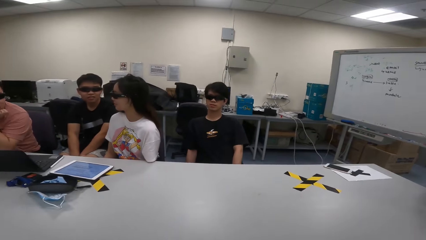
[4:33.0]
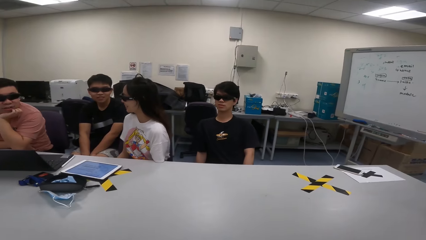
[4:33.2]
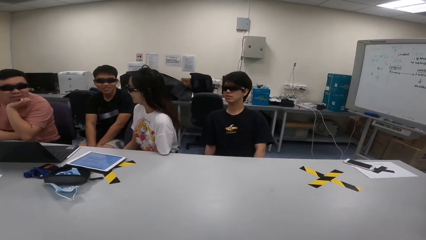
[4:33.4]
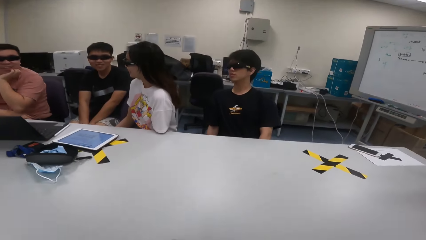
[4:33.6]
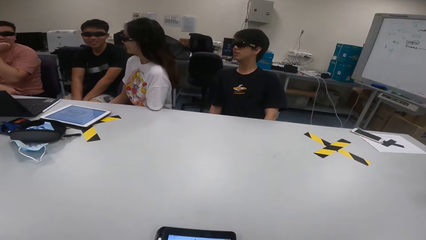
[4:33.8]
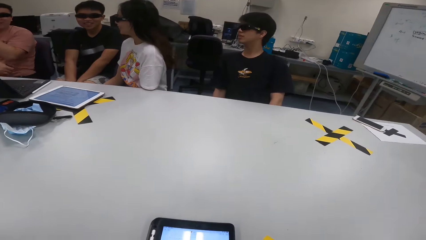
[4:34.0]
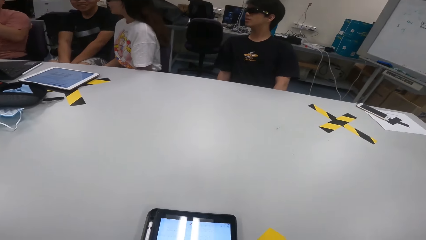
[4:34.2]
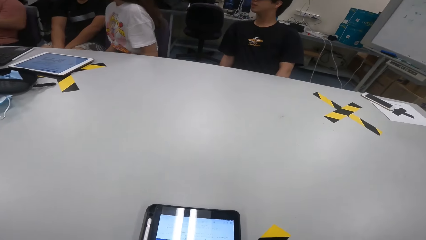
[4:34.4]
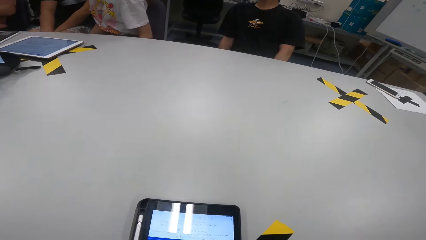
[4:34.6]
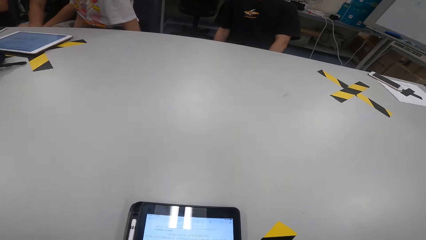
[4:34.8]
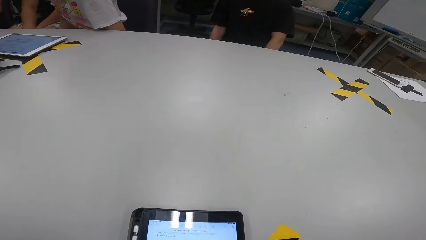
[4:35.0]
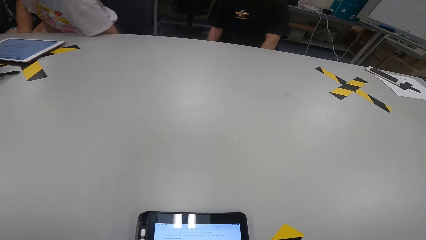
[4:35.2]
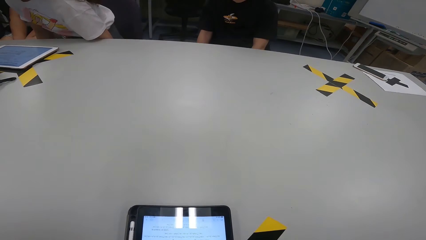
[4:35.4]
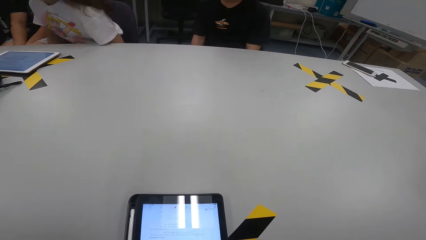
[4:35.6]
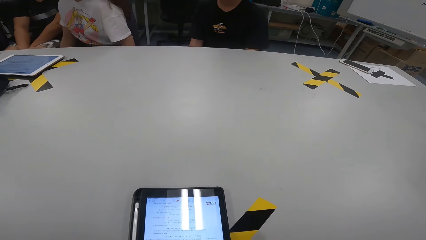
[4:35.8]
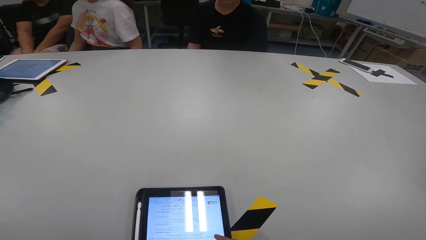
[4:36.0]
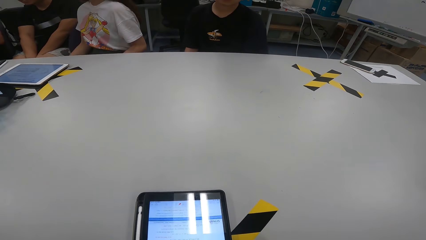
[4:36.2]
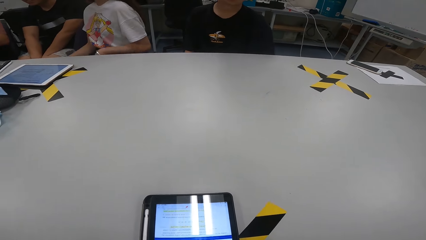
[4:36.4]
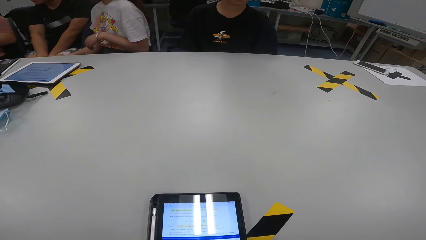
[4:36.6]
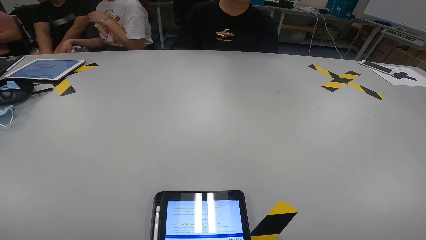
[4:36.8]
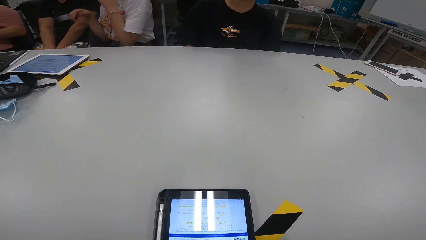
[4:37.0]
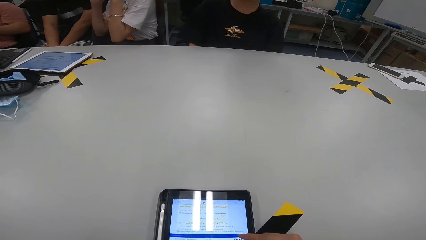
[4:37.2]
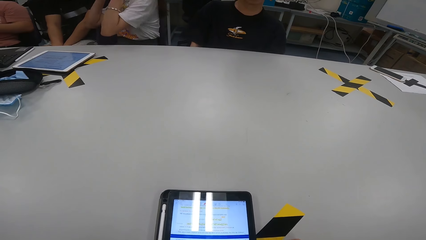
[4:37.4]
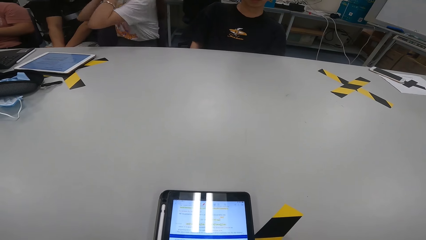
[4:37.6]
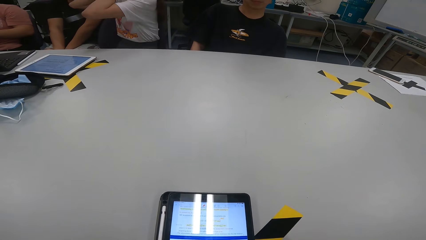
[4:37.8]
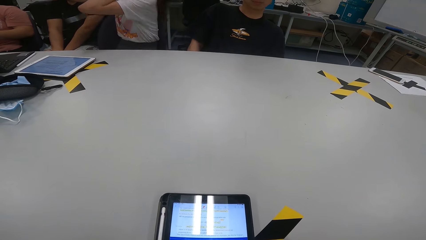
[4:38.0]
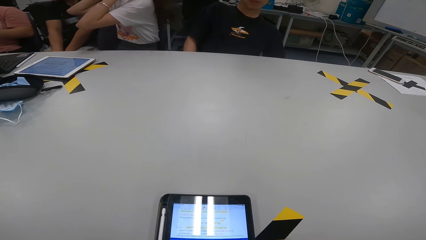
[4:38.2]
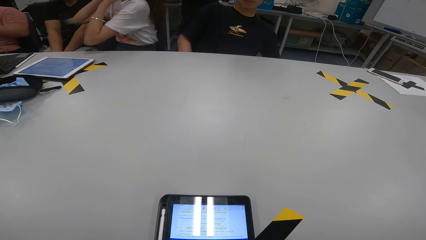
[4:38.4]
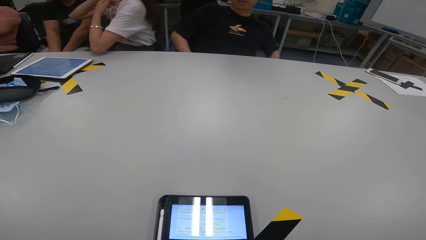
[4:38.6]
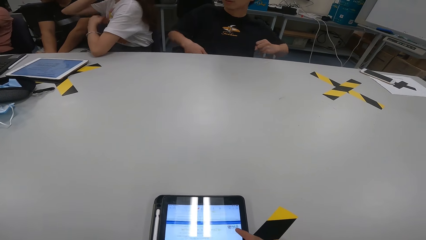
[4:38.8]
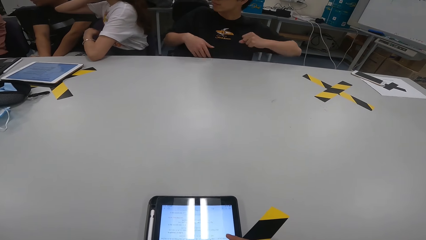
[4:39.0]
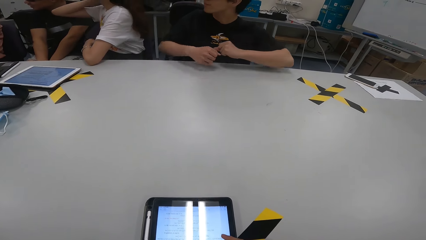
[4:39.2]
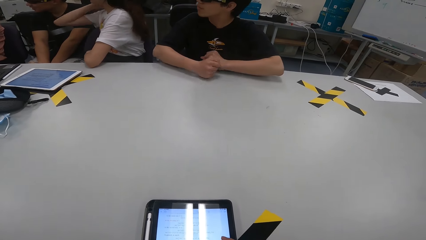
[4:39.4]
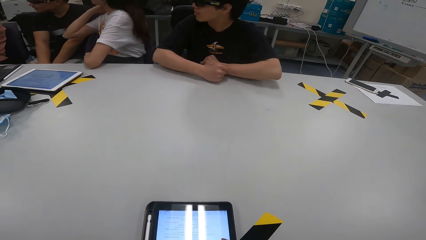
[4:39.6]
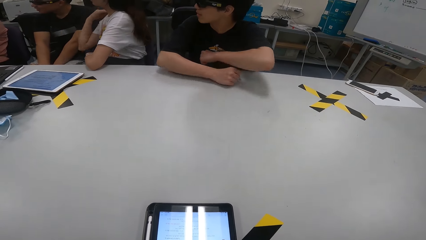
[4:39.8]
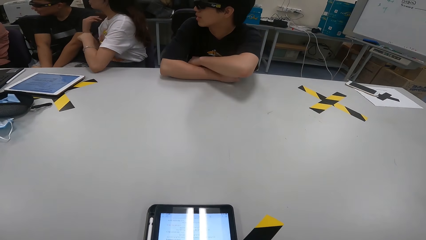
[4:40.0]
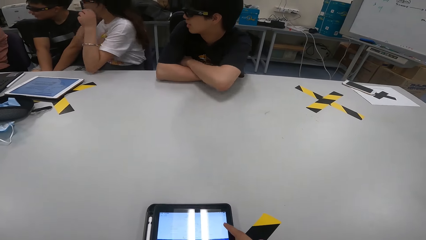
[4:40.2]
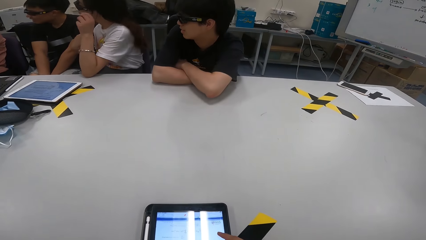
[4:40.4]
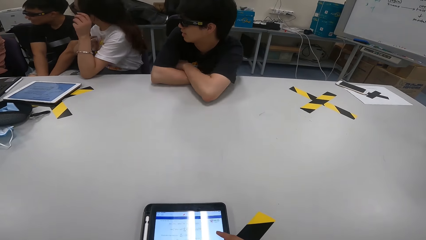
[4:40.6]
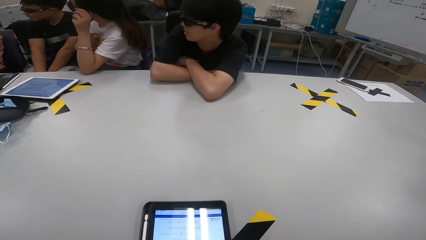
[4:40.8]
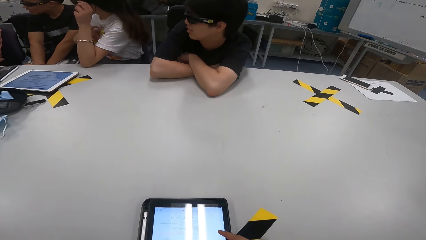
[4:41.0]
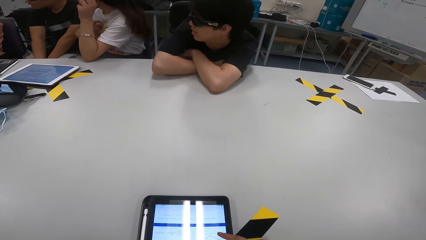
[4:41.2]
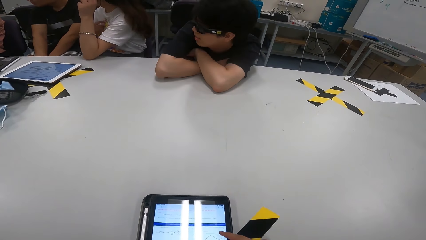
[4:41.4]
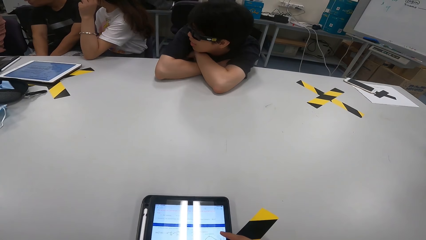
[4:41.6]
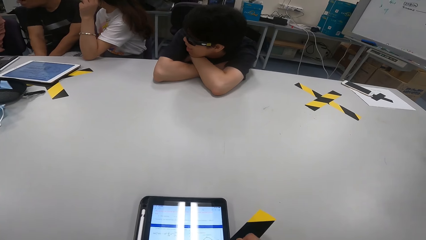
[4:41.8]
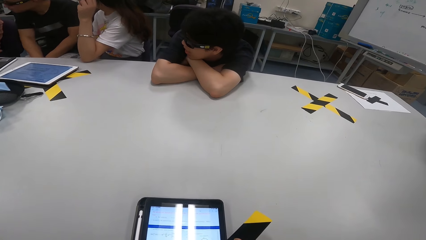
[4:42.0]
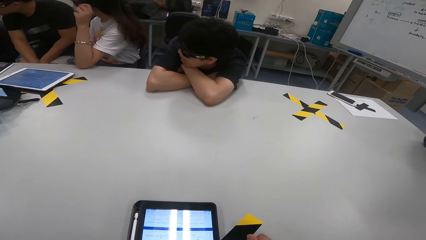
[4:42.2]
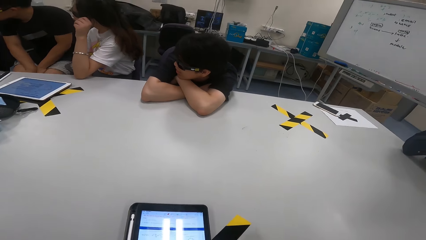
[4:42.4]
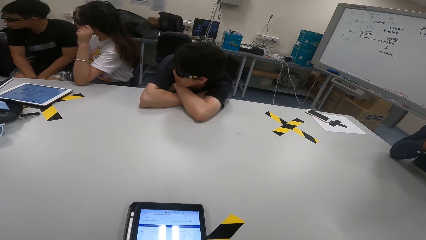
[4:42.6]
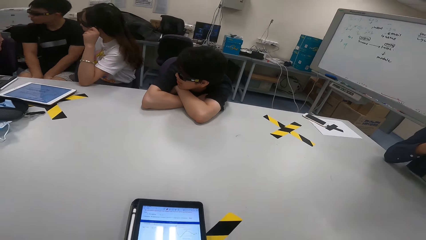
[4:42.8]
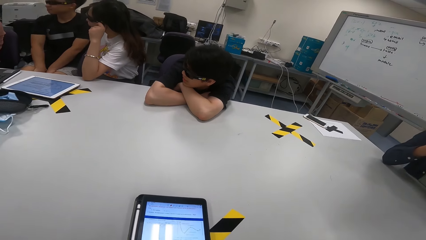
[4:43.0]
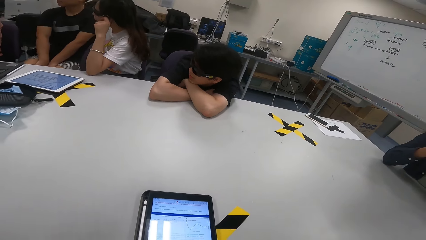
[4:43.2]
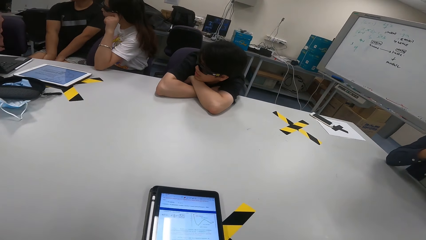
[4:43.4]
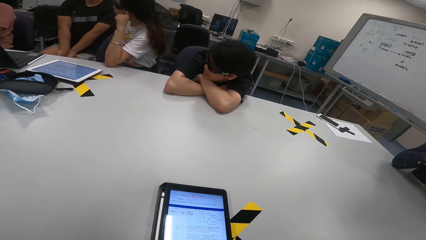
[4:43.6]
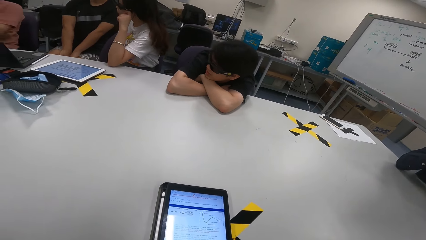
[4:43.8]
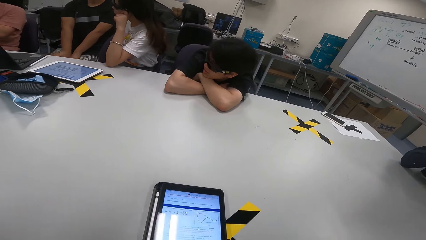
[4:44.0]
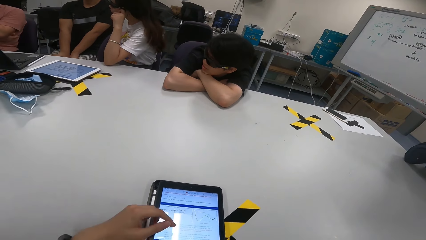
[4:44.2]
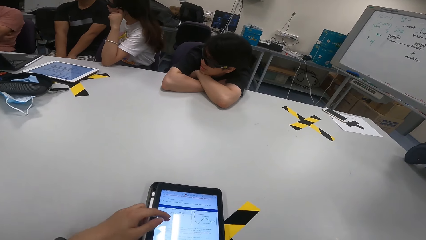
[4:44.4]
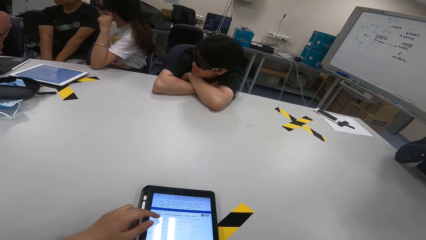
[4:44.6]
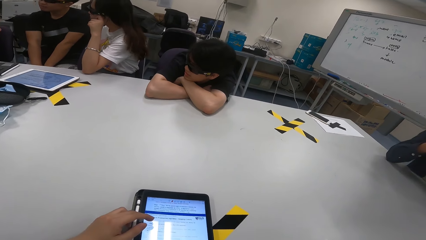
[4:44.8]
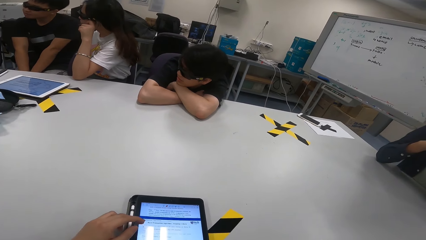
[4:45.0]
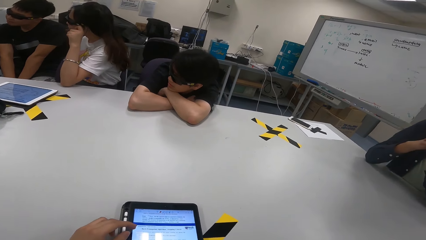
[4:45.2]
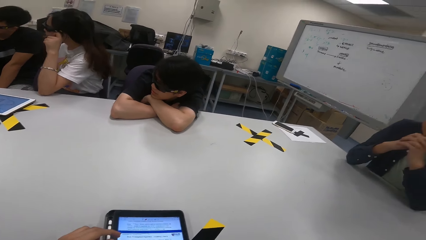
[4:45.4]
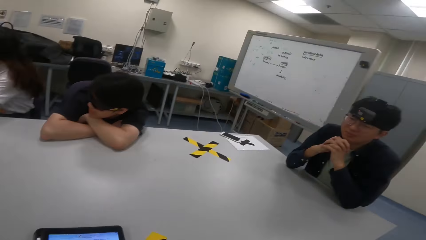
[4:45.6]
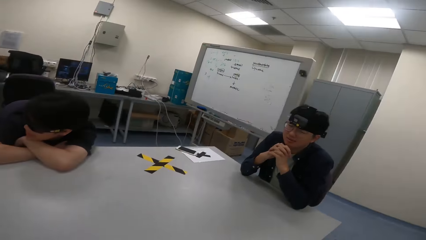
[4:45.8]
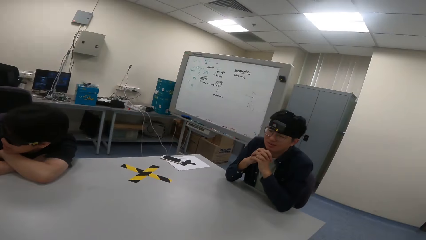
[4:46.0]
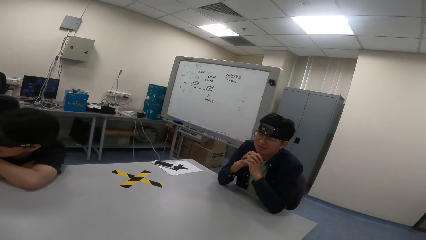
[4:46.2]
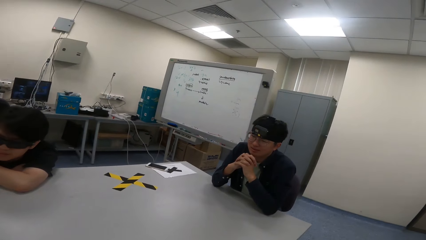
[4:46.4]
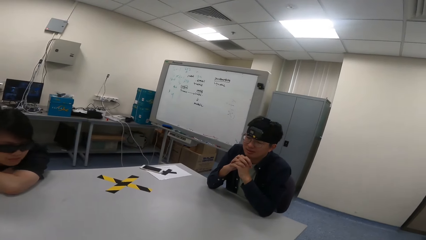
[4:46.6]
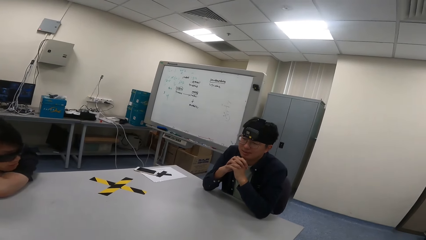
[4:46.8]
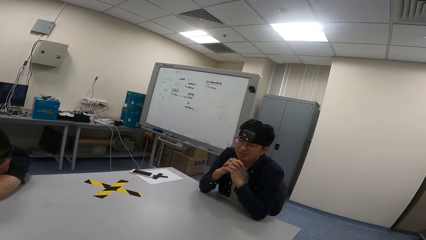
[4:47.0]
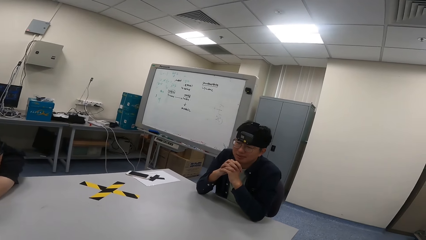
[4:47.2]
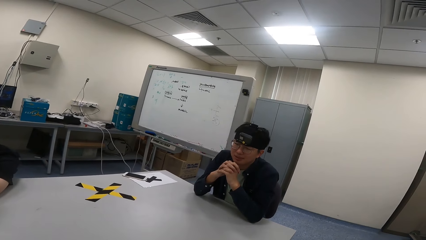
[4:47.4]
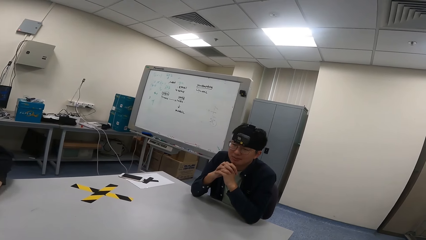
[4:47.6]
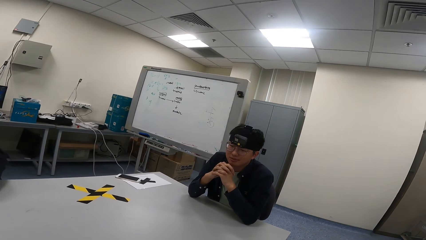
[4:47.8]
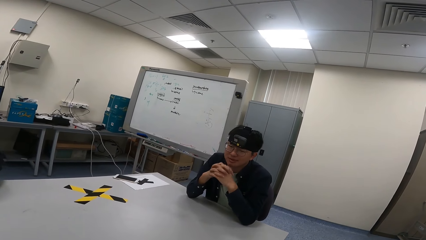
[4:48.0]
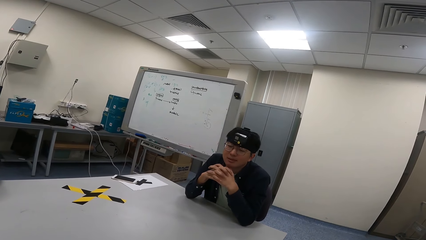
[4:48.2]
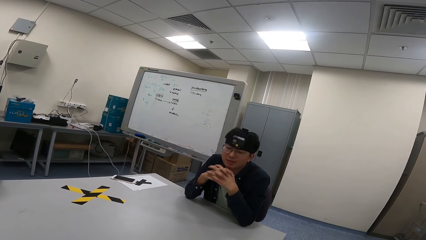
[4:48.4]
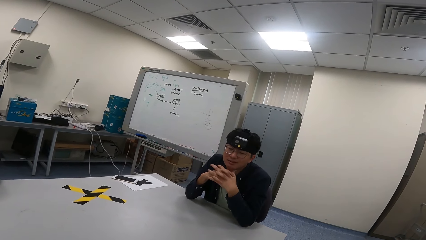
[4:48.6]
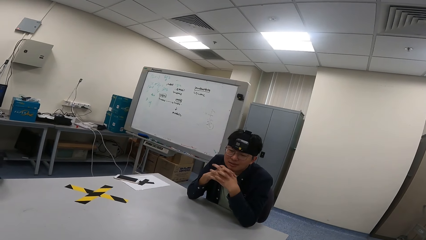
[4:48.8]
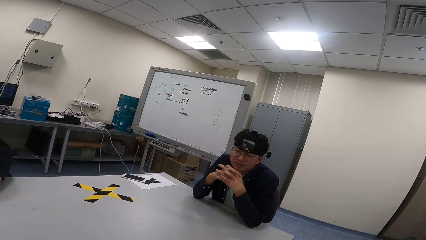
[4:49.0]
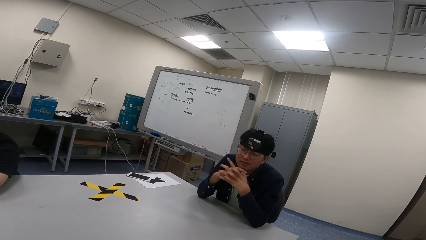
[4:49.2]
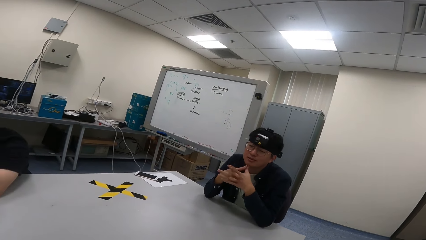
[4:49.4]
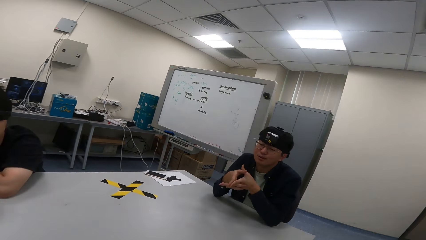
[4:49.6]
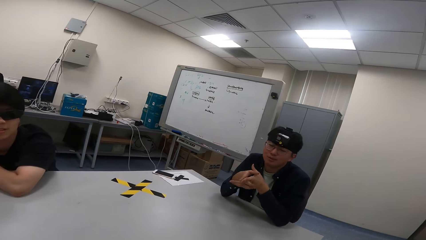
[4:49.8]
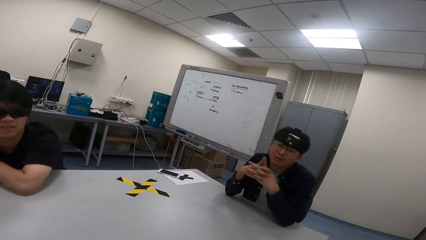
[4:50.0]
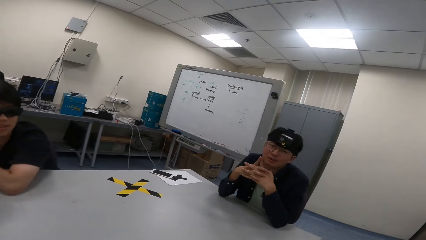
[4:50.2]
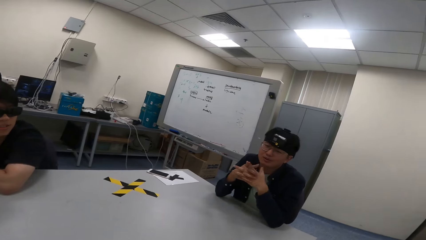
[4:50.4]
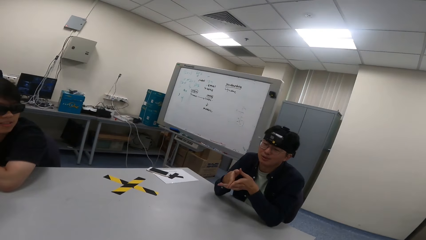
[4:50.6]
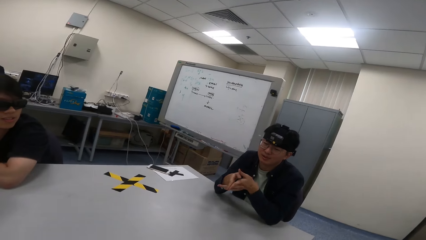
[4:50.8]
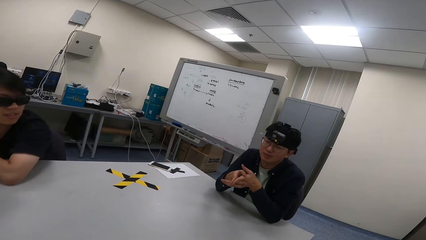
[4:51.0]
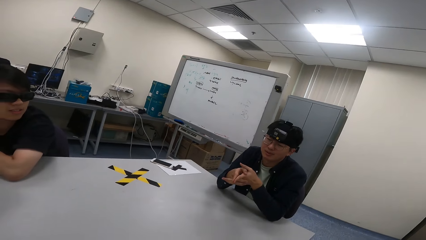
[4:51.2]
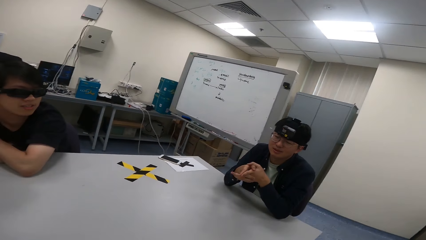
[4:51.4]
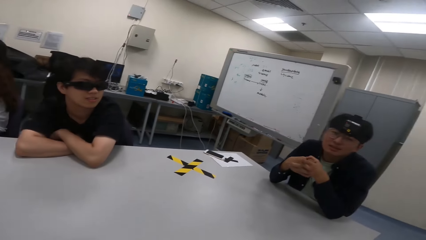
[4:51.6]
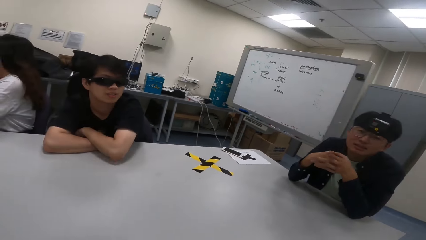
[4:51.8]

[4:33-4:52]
A woman adjusts her seat. A man leans on the table. The camera wearer looks at a boy. The boy gestures with hands folded.
